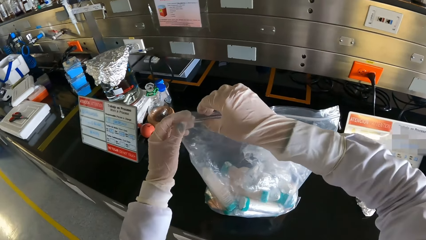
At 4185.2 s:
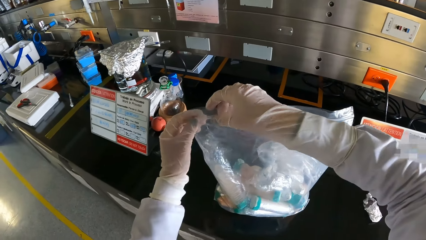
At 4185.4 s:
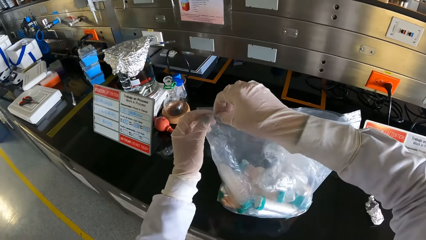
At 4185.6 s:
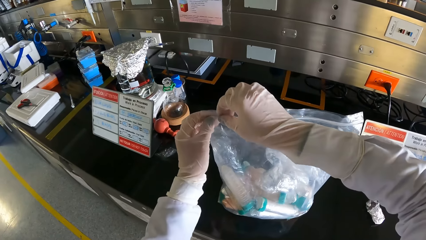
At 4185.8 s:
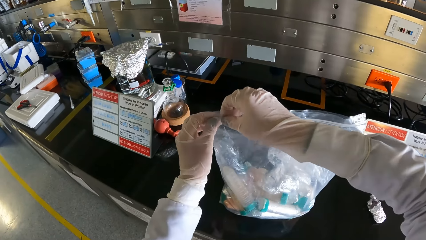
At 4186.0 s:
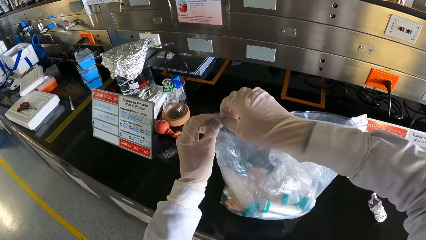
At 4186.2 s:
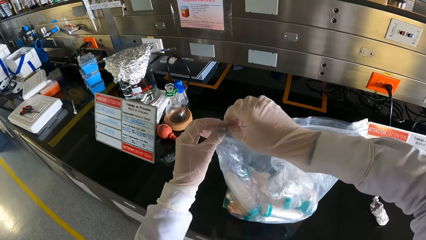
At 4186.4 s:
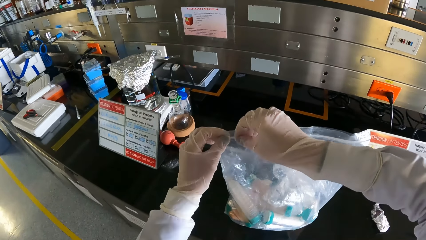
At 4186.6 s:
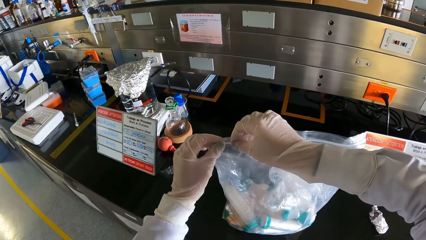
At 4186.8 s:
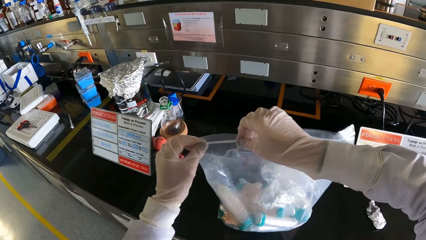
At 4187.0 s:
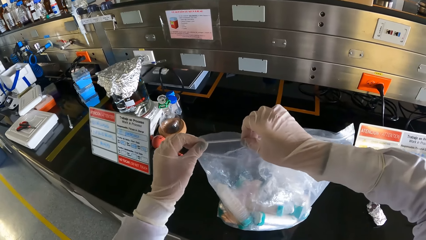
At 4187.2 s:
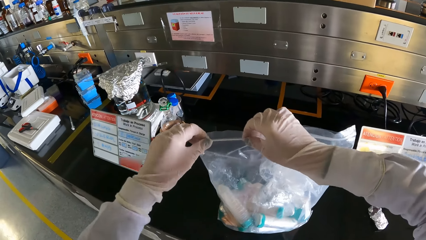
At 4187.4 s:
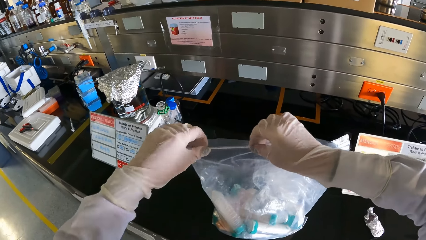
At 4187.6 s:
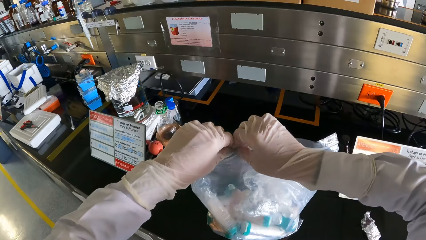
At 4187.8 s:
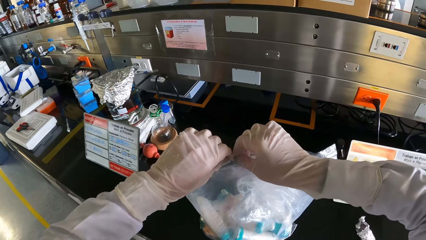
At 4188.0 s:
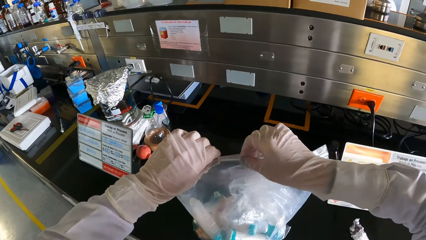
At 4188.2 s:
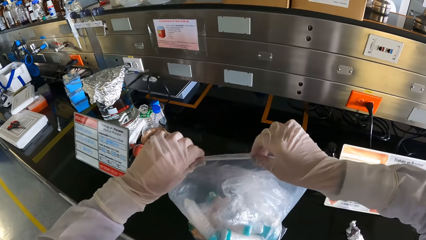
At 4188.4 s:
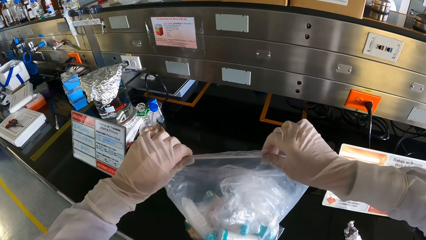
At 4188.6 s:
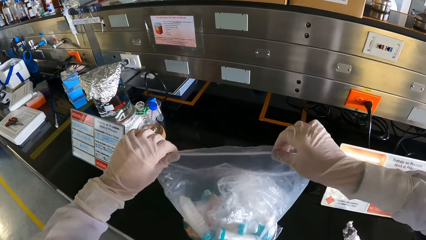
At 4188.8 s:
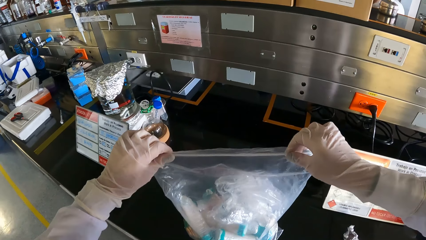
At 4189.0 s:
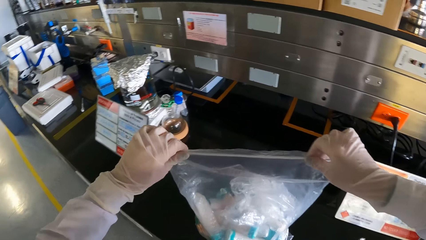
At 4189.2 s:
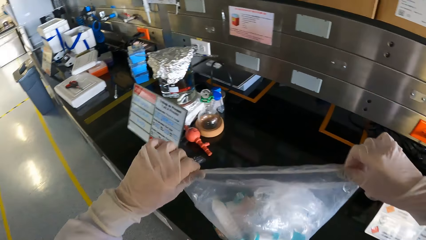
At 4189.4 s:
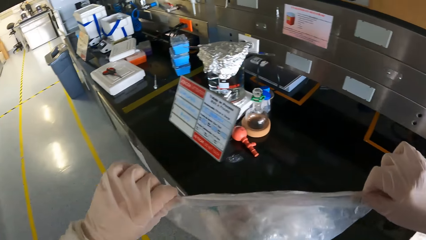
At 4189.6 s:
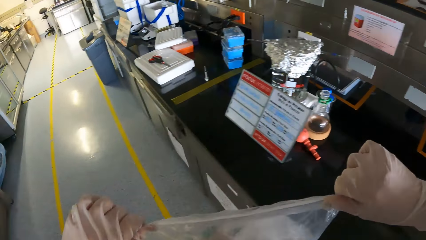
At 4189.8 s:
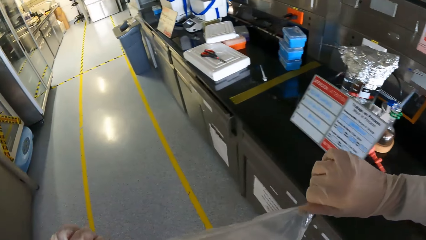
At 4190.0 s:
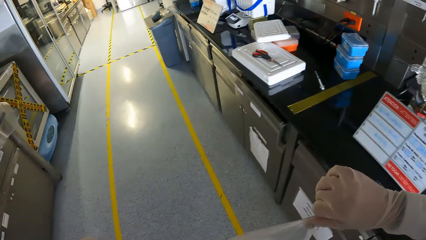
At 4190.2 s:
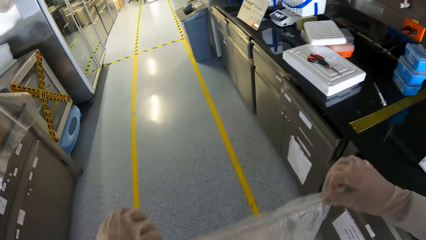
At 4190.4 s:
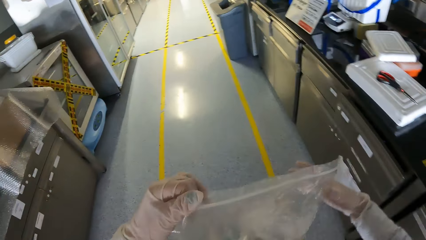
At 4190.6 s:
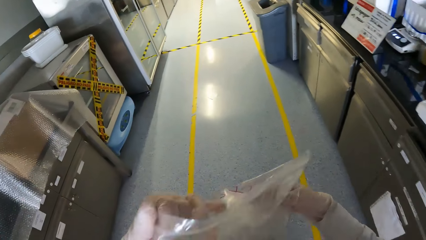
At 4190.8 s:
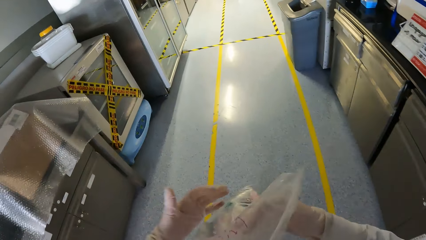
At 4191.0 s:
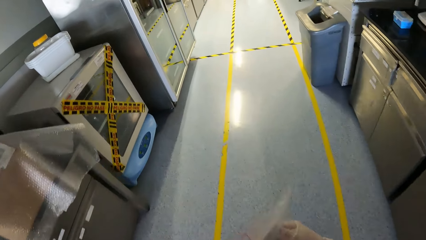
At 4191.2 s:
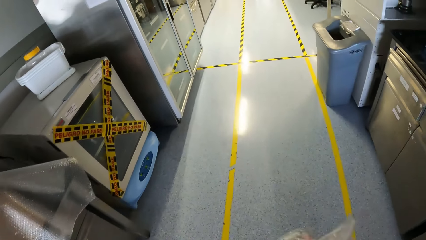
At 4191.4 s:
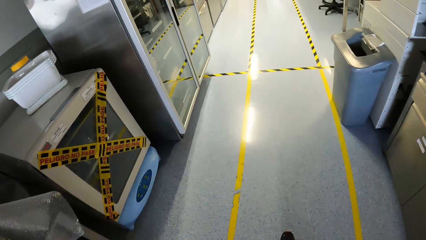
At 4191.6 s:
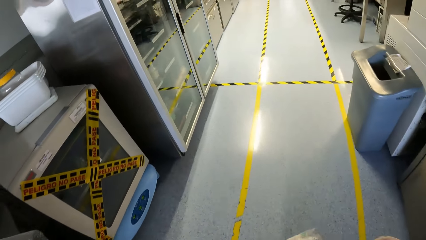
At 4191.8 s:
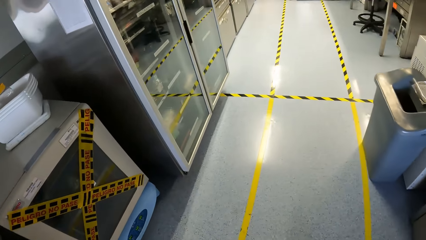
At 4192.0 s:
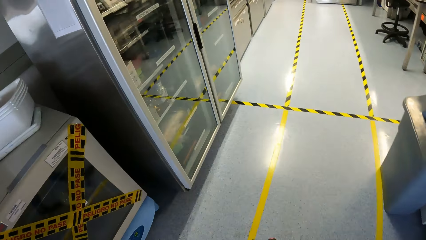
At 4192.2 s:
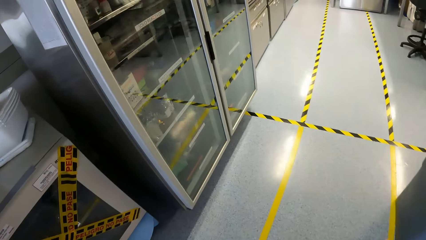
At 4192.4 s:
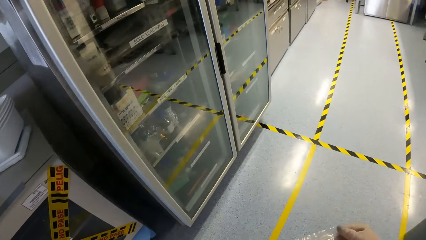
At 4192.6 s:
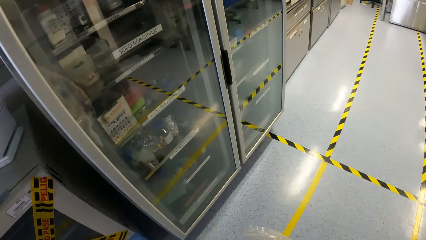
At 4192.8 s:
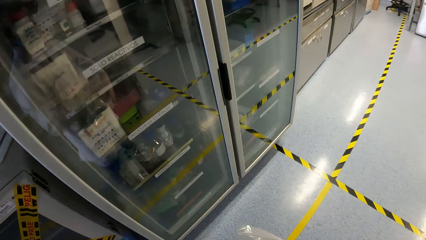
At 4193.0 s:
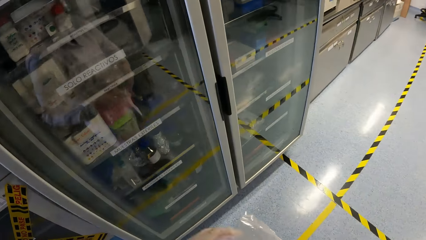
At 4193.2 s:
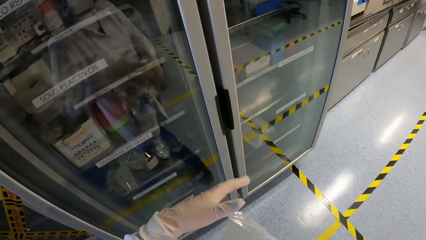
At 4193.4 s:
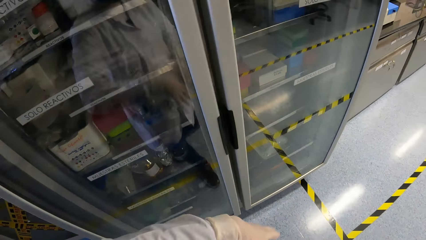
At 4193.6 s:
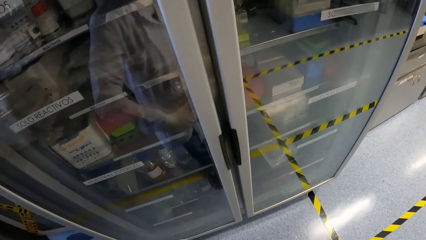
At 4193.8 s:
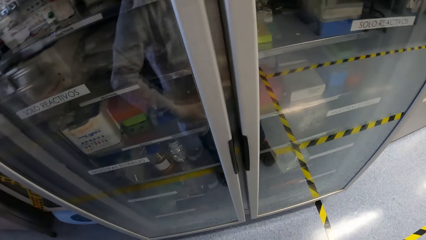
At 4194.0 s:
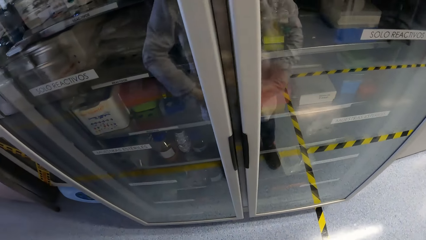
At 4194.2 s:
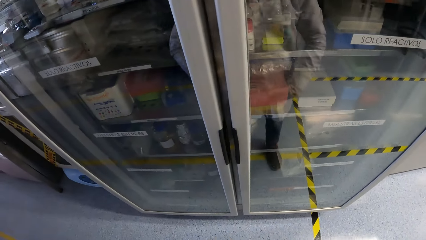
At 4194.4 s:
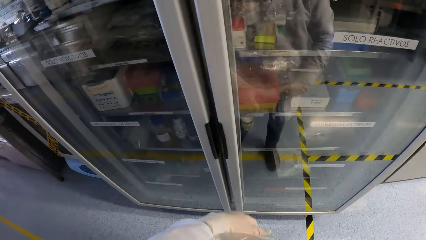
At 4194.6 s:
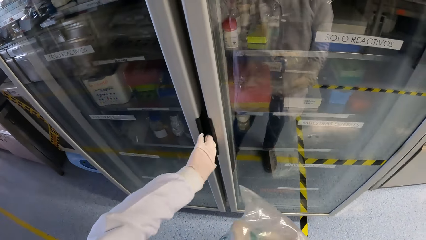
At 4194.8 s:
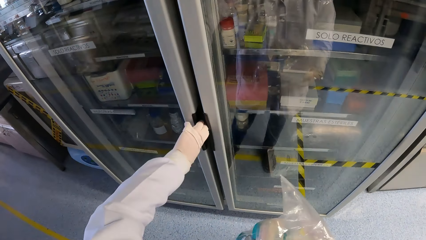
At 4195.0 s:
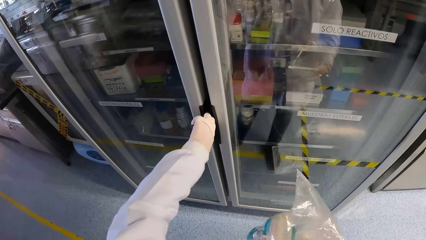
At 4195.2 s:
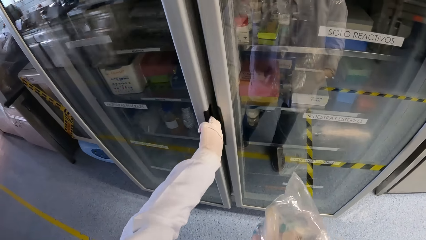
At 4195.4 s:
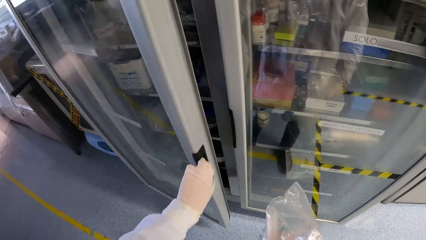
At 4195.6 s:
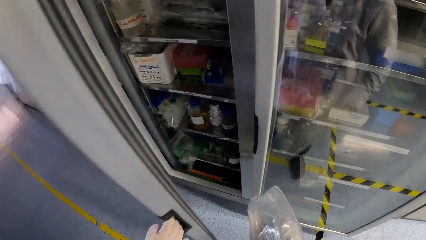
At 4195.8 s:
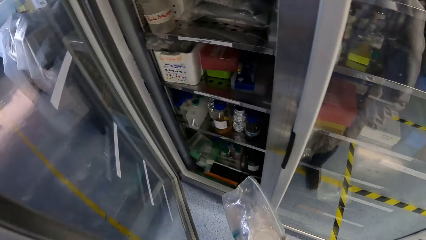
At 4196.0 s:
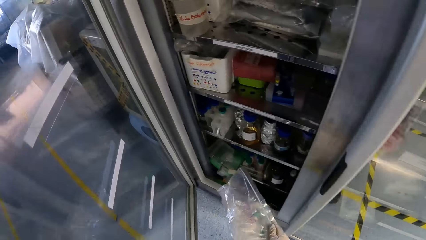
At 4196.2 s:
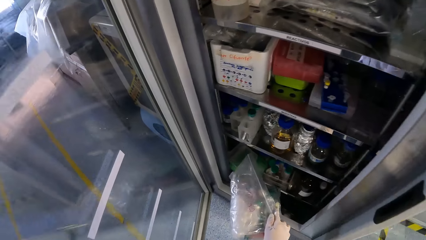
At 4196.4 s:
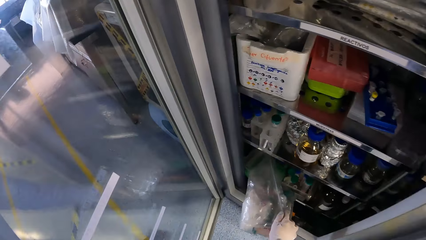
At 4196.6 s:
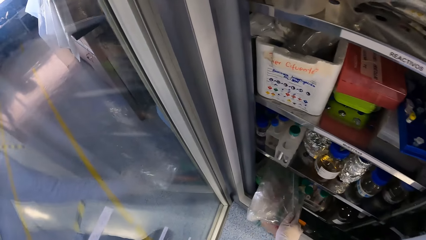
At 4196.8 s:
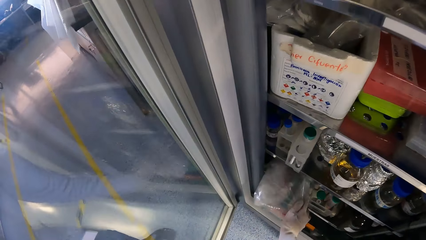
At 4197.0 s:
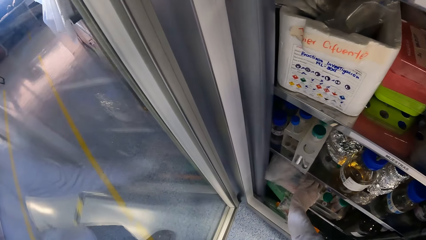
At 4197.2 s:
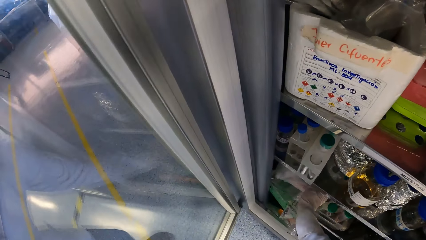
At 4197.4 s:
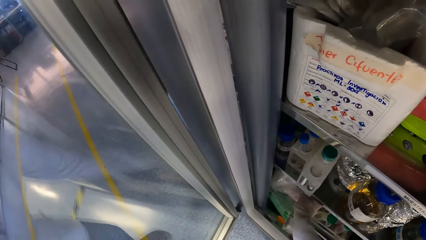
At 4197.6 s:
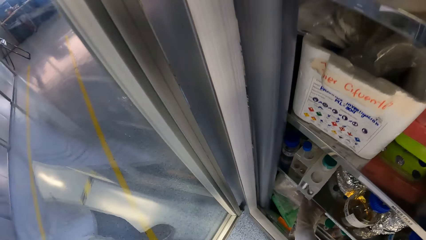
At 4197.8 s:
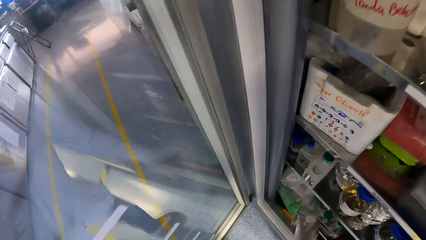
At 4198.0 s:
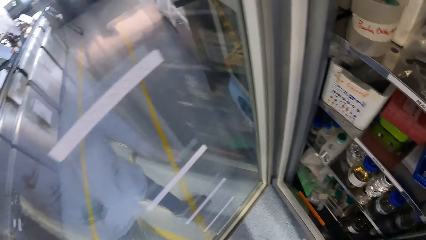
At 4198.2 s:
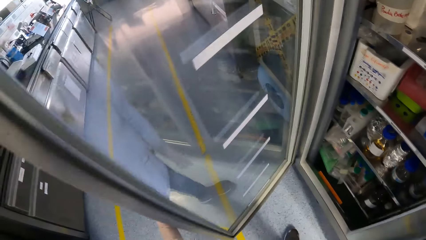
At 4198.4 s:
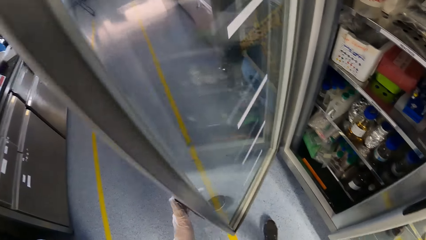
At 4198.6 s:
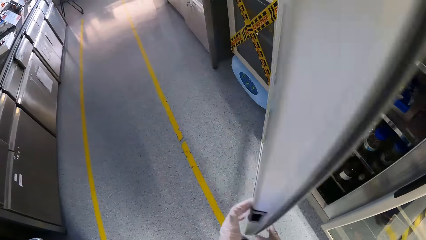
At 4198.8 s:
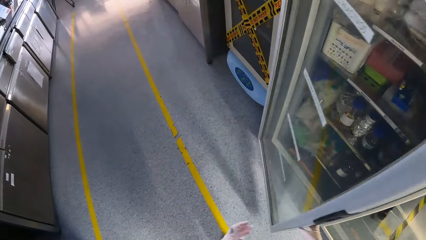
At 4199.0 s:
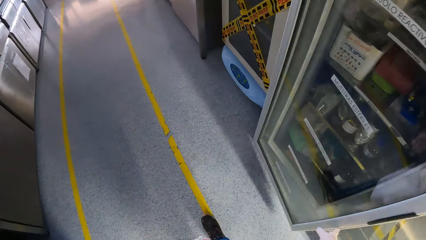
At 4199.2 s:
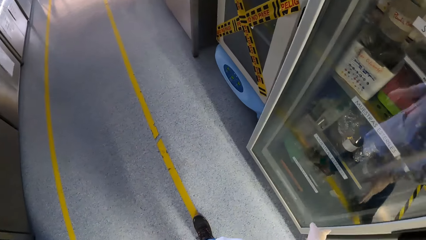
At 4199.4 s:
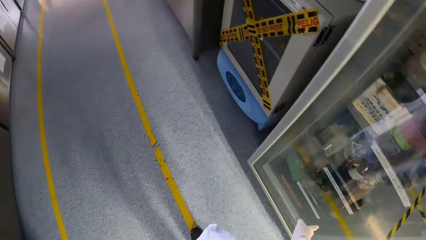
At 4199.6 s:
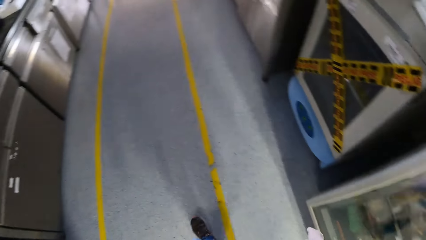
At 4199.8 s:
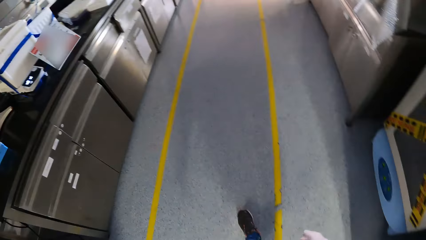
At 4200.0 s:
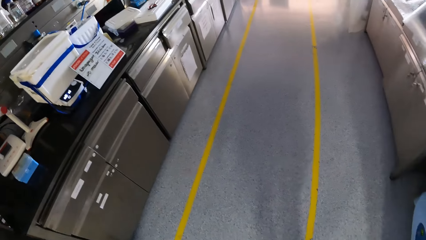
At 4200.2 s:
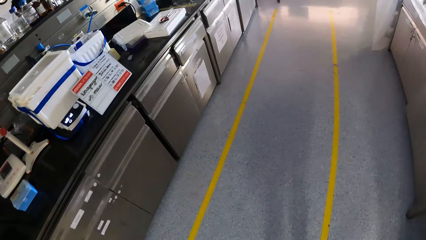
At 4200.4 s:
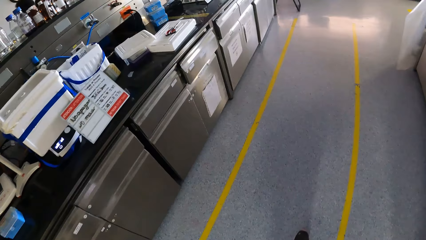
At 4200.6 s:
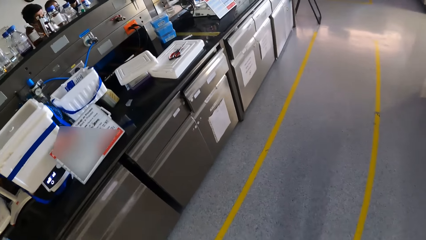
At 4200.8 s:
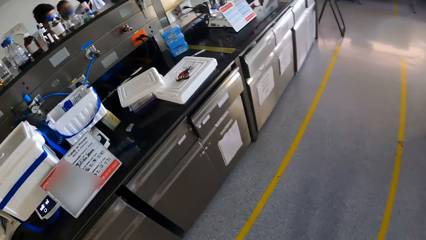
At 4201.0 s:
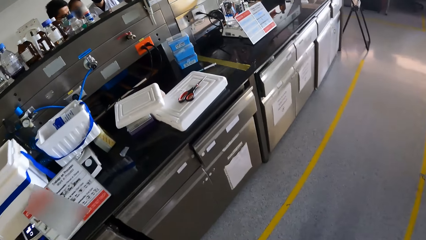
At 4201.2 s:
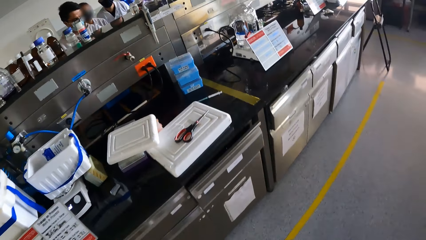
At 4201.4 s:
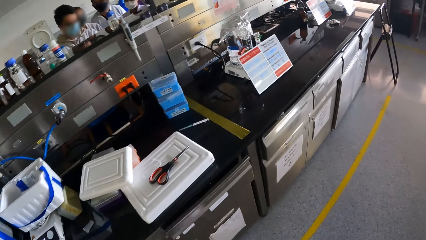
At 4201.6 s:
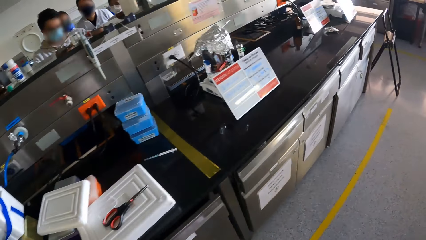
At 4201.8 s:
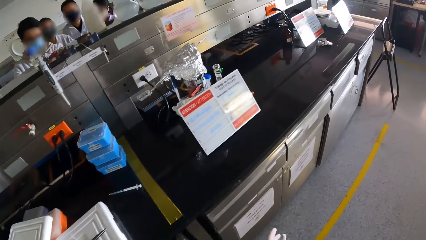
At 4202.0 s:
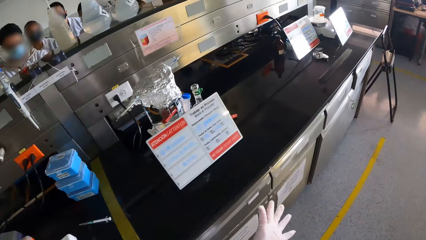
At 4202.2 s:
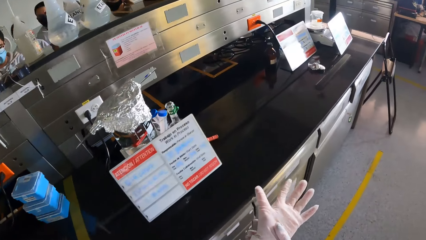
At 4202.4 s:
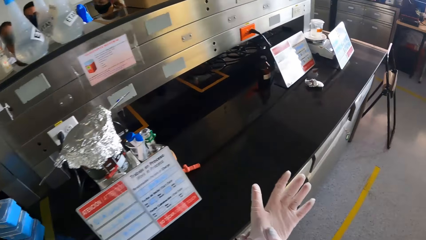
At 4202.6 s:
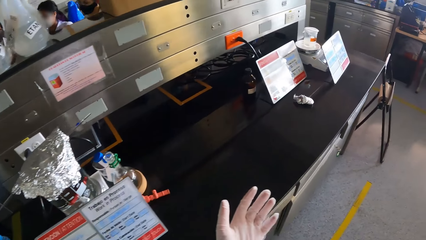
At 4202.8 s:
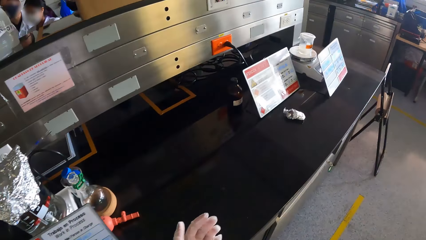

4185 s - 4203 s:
The camera wearer closes the silicone bag with both hands. He picks up the silicone bag from the table with both hands. He walks around. He opens the cabinet door with his left hand. He places the silicone bag into the cabinet with his right hand. He closes the cabinet door with his left hand. He walks around.
